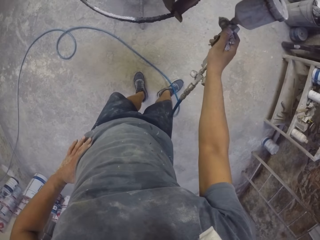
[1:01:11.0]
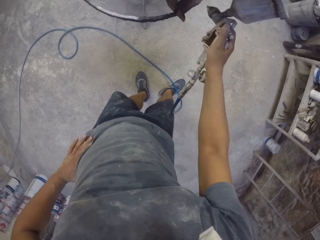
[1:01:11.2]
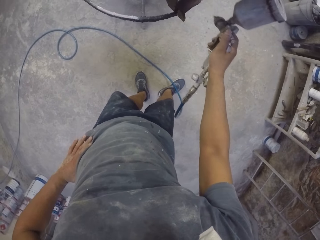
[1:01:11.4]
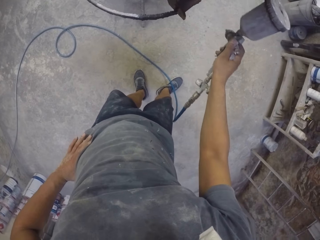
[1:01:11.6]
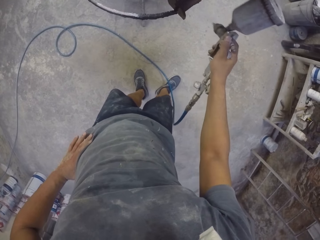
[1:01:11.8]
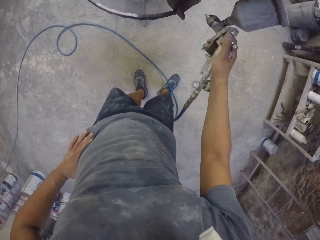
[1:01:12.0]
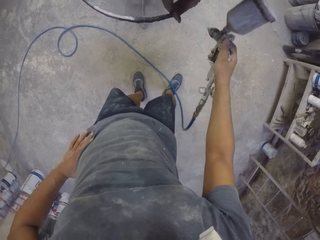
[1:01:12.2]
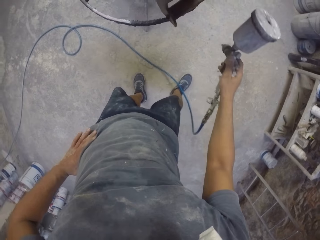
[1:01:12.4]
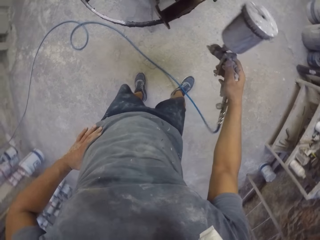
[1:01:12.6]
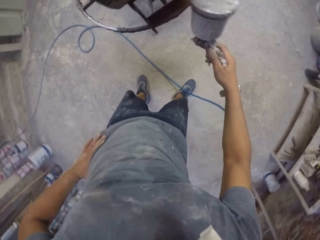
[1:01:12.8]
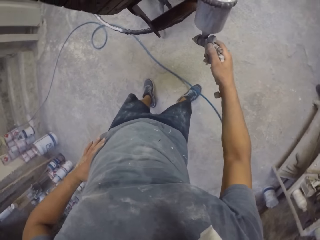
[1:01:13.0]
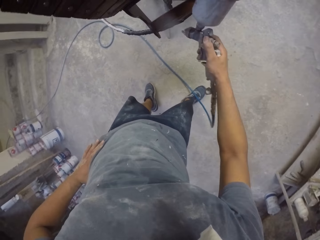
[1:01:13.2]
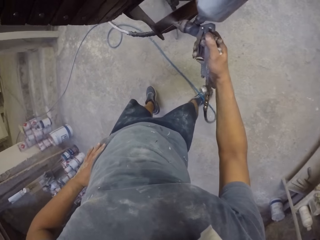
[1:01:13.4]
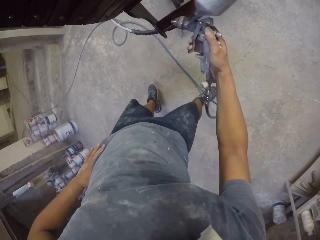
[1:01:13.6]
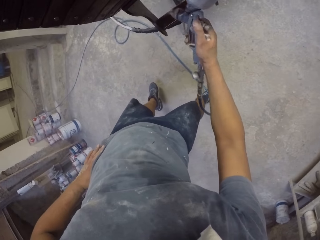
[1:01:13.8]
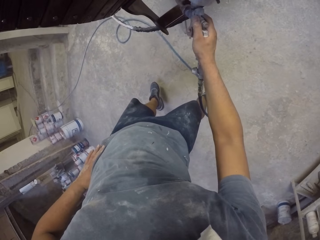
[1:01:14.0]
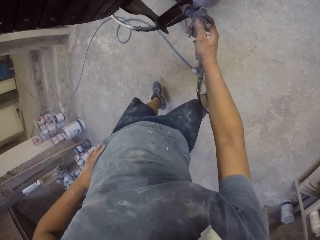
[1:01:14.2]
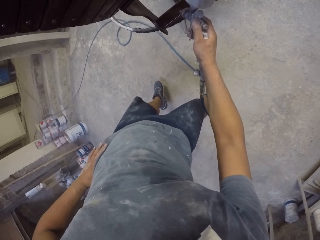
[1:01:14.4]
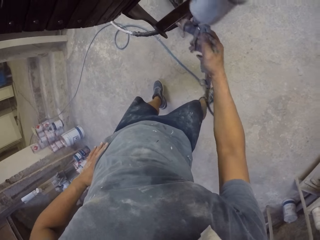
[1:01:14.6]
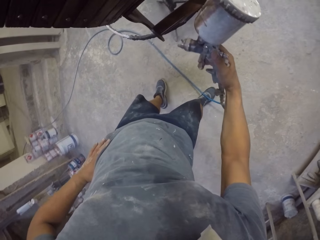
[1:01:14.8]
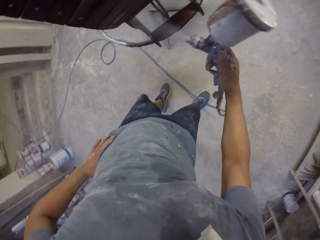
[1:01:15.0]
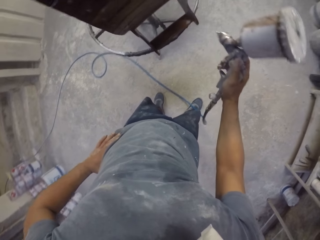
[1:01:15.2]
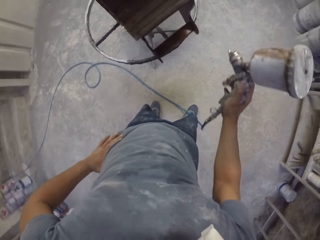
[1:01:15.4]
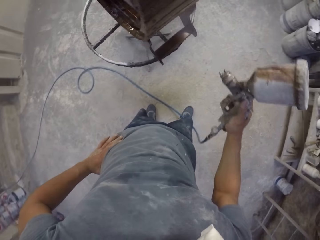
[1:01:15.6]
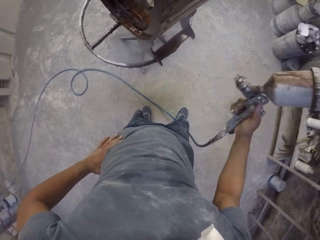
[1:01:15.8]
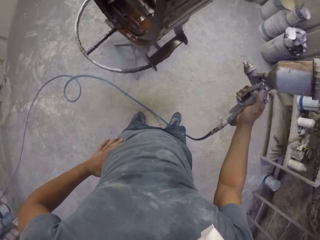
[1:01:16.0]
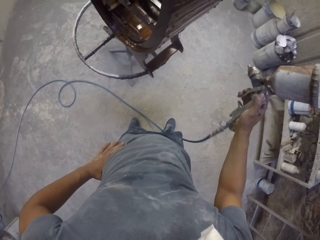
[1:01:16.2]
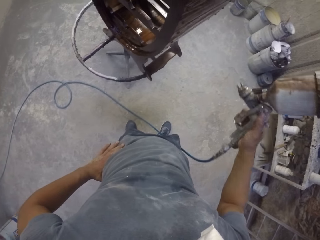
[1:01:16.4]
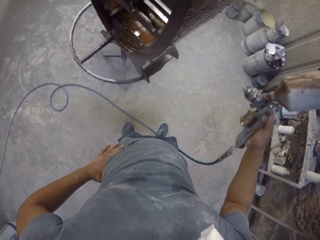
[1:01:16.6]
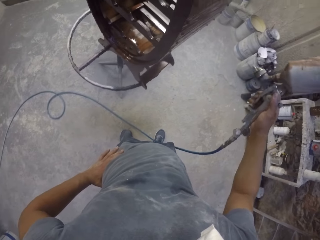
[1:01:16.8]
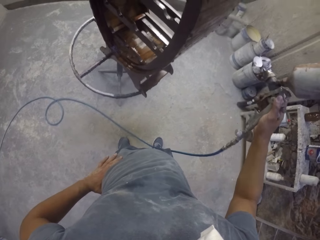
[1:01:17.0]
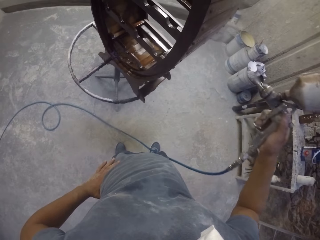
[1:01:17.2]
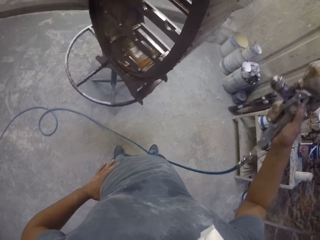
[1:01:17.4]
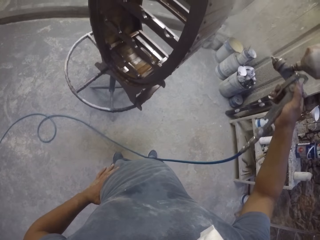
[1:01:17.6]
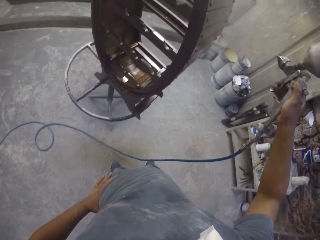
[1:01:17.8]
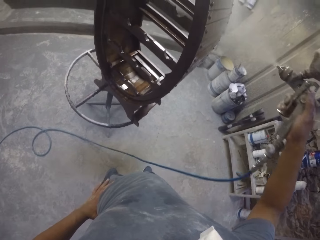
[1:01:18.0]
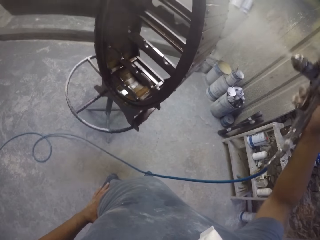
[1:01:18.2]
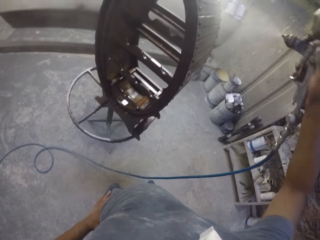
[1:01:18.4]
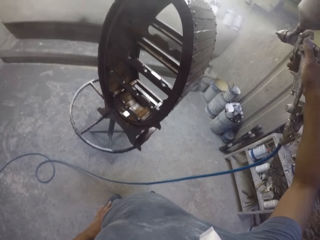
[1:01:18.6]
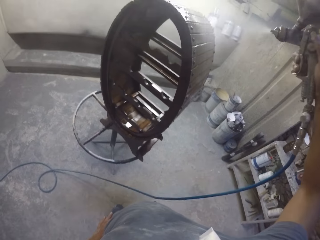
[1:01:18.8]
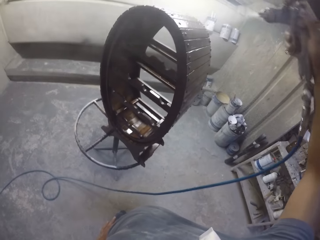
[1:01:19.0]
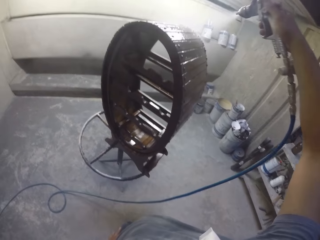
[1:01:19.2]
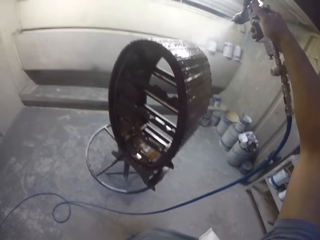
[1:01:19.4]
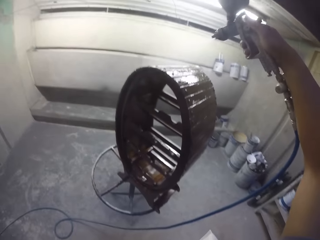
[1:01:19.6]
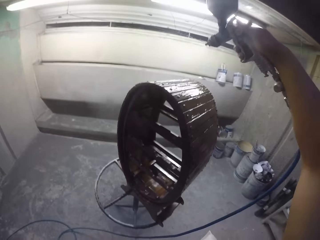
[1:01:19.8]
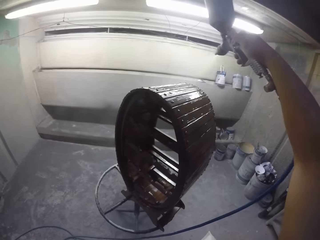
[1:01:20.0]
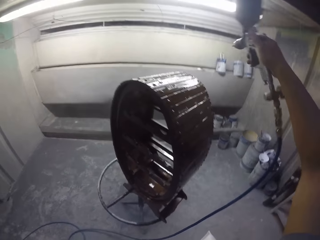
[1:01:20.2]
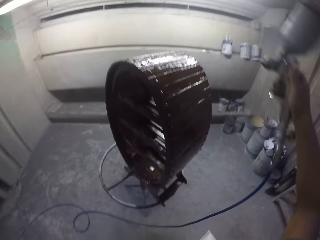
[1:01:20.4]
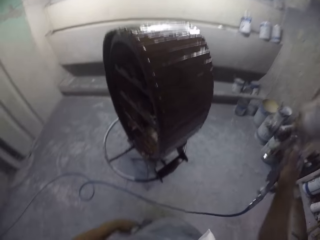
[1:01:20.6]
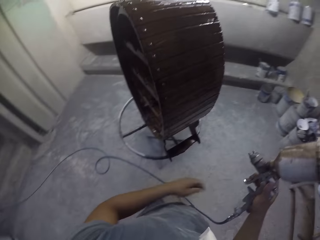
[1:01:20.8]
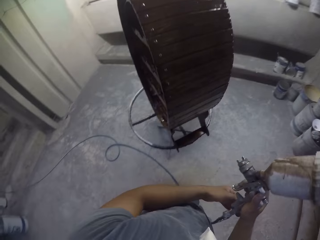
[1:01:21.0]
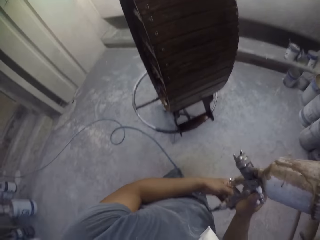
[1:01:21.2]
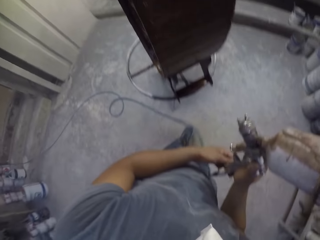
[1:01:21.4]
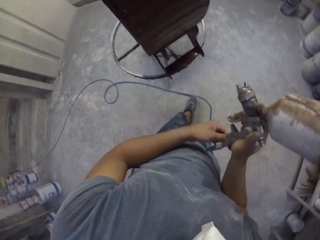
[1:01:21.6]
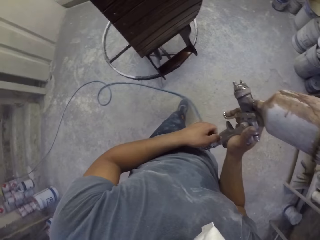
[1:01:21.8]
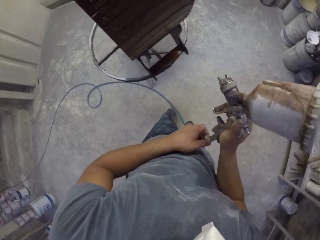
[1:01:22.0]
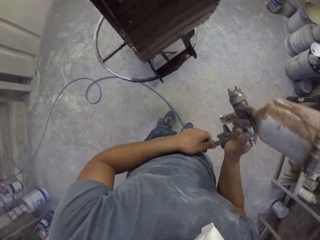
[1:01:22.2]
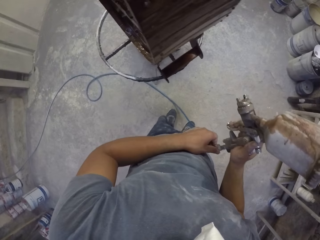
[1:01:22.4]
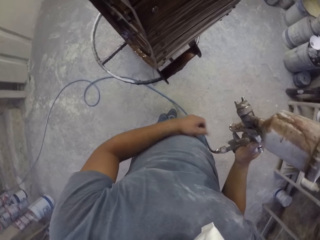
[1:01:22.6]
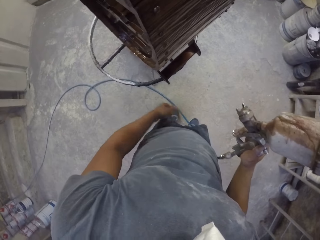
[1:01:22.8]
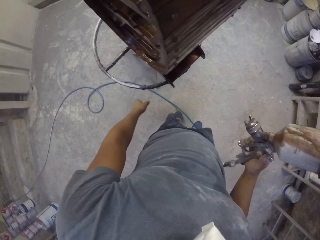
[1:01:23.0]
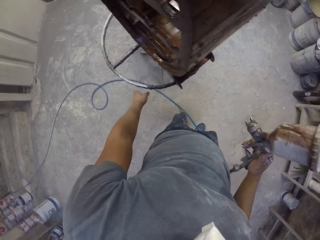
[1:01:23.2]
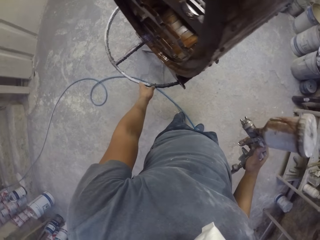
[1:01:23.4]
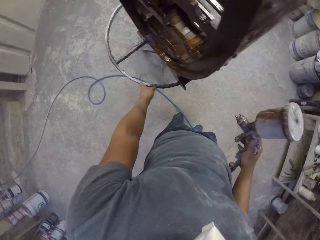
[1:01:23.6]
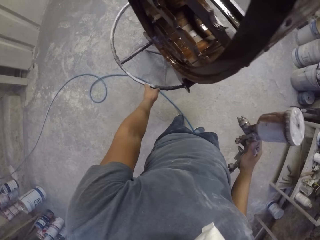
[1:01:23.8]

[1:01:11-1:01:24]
The camera wearer holds a spray gun with both hands in the room.

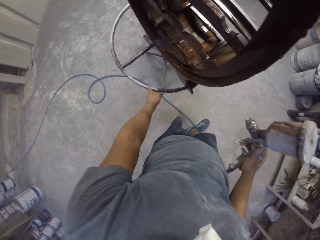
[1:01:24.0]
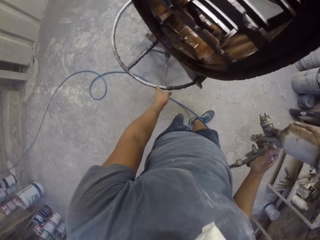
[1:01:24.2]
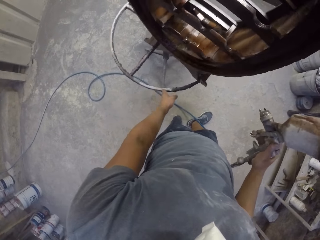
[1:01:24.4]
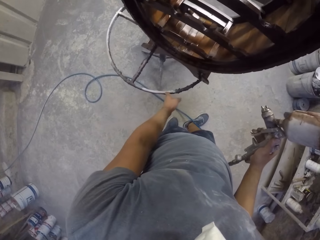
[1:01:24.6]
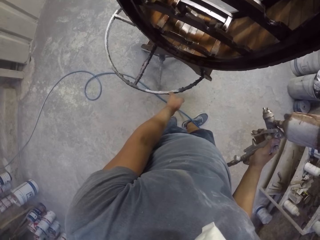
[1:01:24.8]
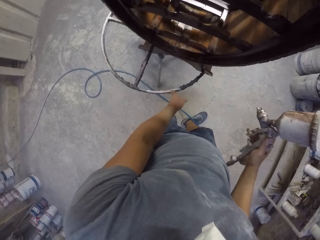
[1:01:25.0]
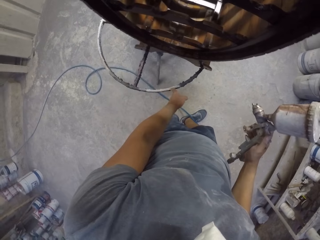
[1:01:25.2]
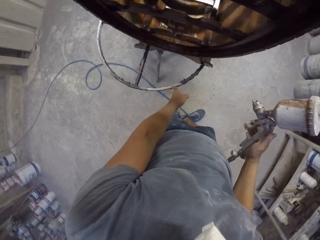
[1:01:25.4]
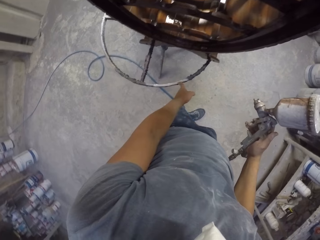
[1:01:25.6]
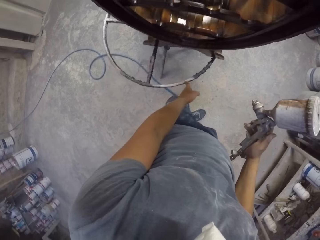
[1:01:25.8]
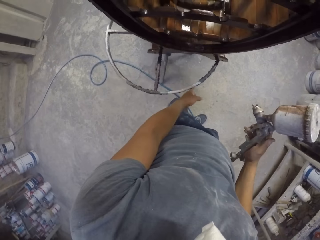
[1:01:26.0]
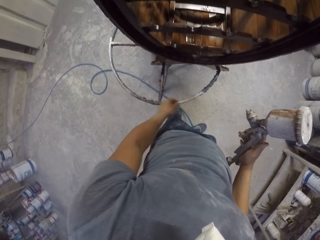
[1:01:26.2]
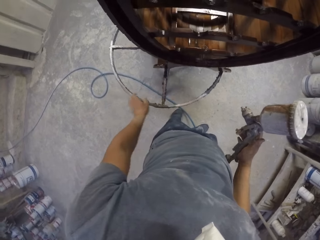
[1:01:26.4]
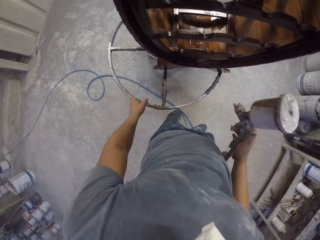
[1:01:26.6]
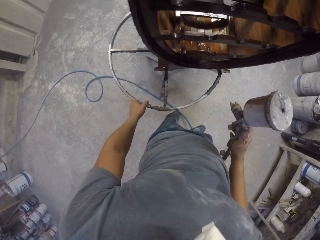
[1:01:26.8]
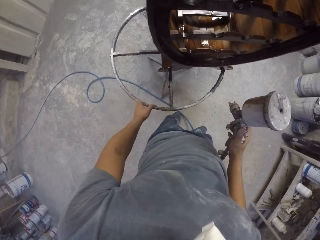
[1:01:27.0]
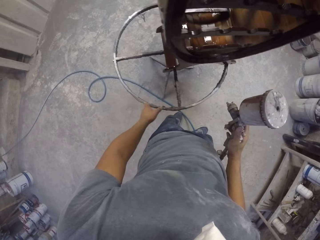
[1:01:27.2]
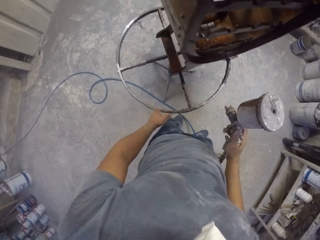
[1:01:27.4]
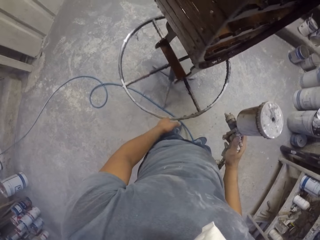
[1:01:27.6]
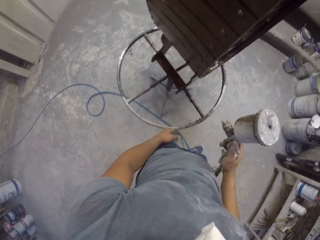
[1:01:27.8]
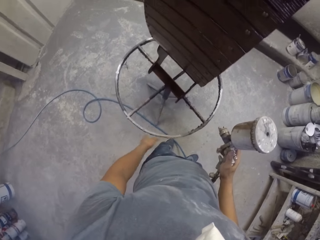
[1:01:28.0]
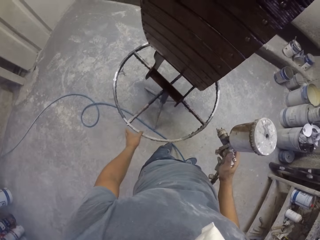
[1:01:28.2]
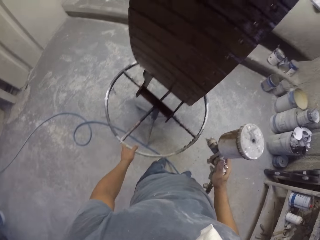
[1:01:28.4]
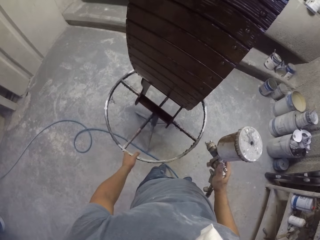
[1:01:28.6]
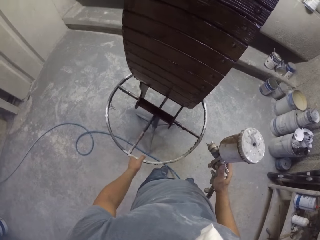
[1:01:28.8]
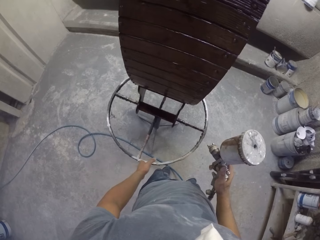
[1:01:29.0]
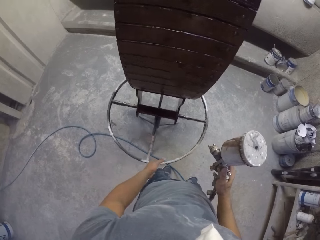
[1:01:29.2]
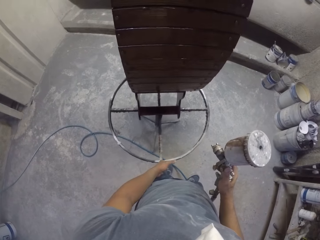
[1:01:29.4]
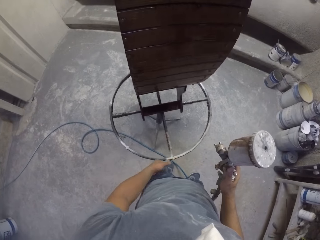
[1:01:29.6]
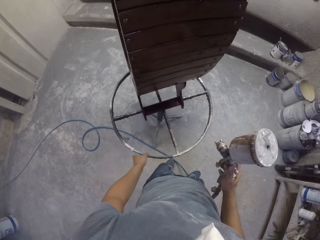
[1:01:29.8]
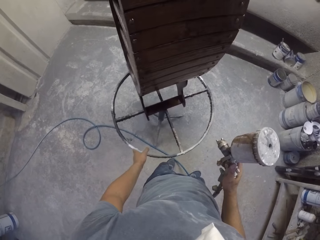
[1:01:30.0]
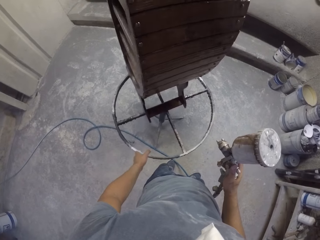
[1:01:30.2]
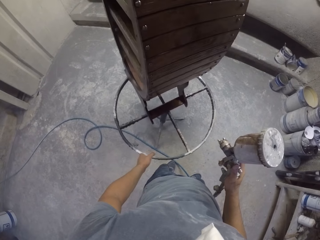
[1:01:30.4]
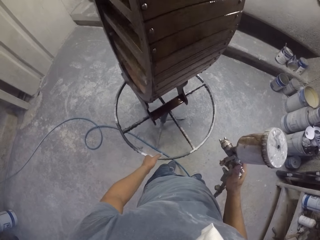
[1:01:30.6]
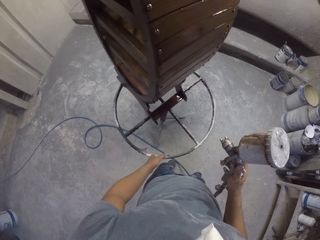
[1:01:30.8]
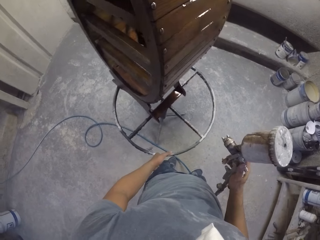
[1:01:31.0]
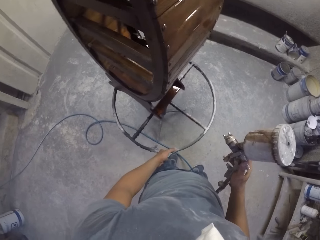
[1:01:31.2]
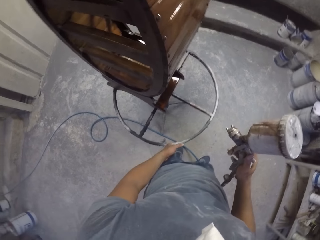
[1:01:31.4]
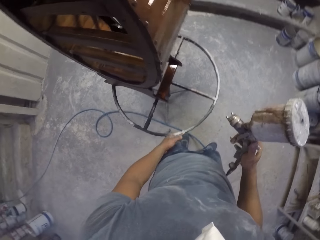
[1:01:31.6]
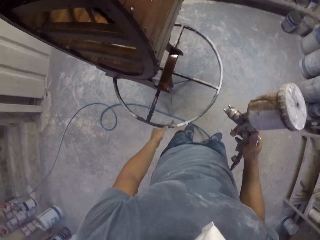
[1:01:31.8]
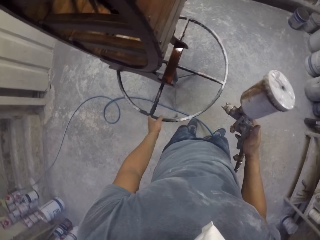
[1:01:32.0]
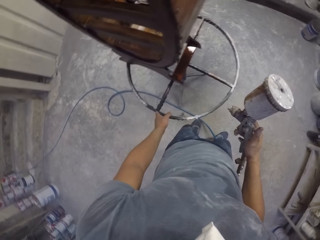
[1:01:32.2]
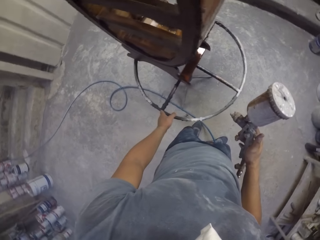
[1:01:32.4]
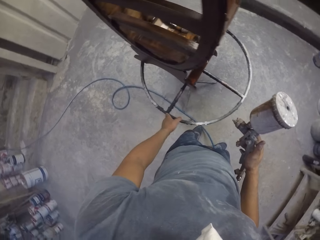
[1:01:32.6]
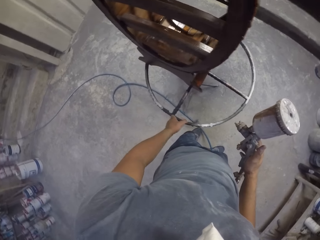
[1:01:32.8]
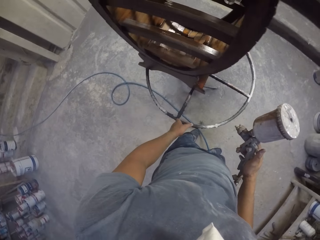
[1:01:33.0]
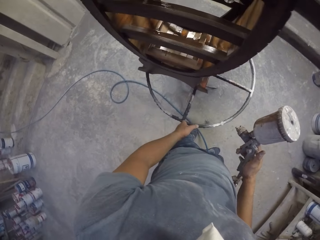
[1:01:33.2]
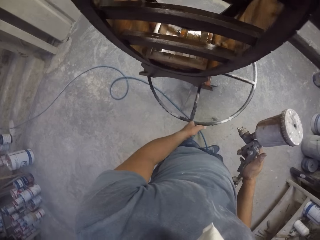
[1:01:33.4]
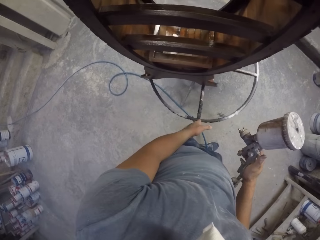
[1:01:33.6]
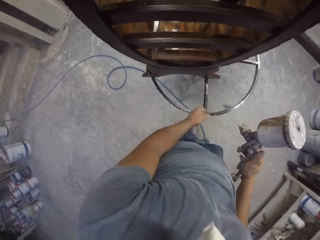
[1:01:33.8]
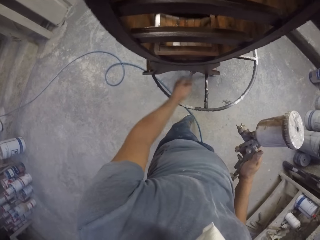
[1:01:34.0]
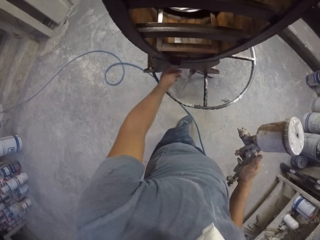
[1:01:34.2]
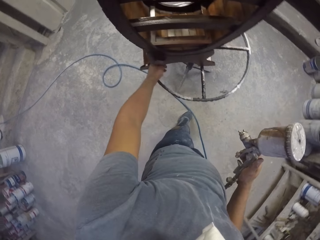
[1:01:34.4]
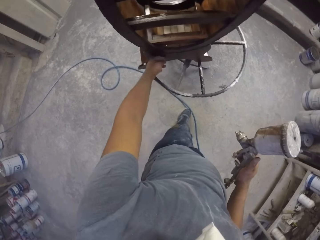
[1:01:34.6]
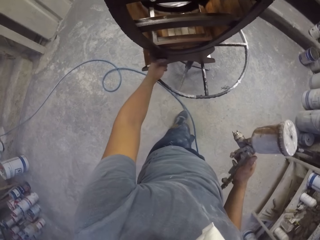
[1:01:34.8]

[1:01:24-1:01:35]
The camera wearer rotates a stand or rack with the left hand. They roll the rack again.
